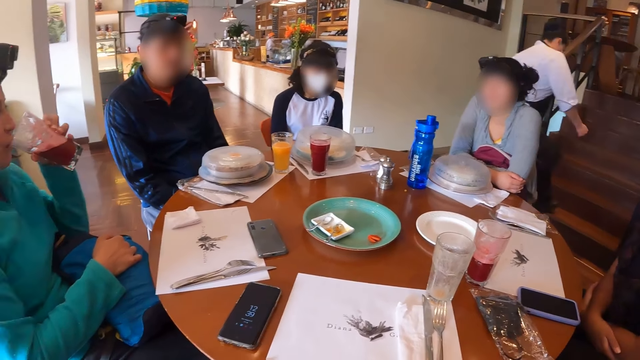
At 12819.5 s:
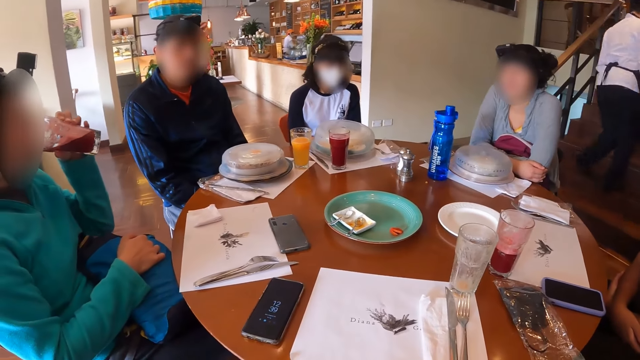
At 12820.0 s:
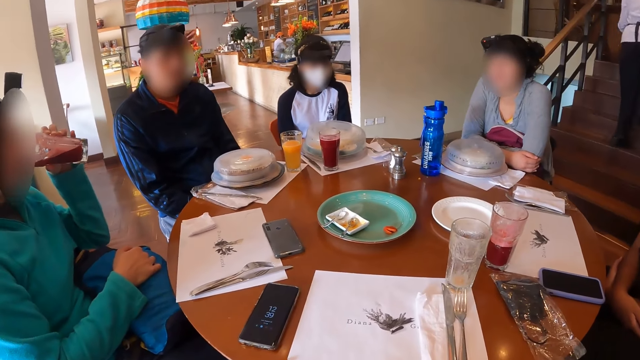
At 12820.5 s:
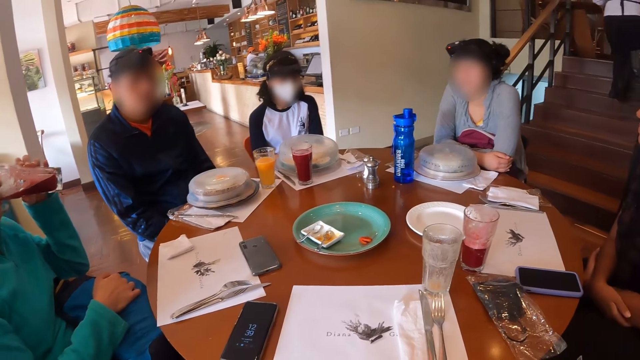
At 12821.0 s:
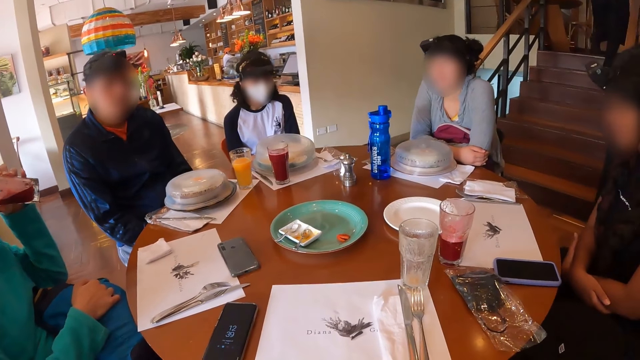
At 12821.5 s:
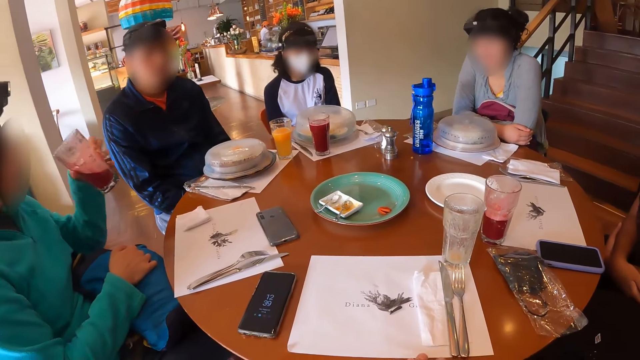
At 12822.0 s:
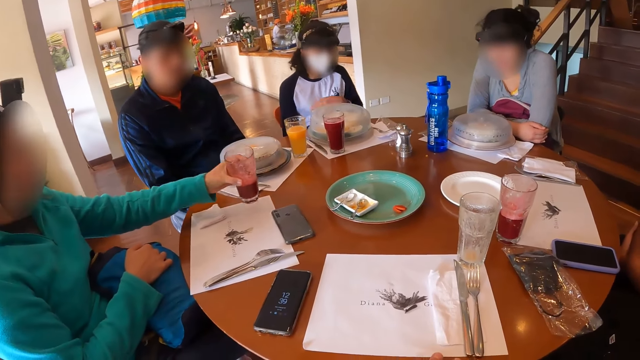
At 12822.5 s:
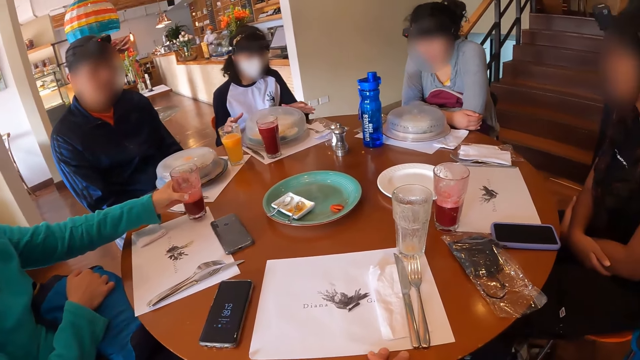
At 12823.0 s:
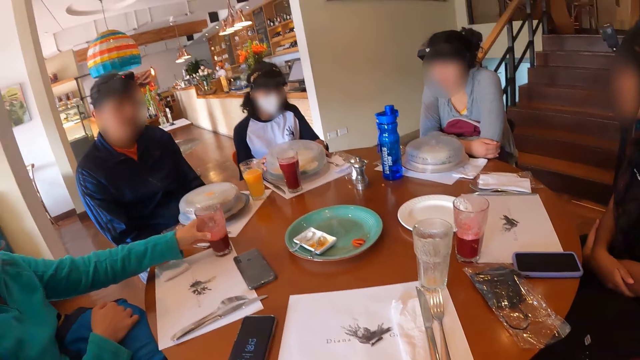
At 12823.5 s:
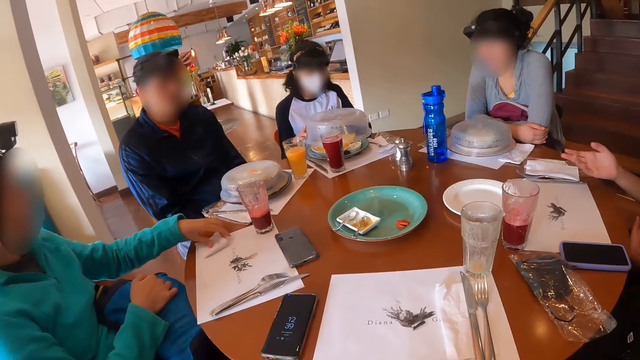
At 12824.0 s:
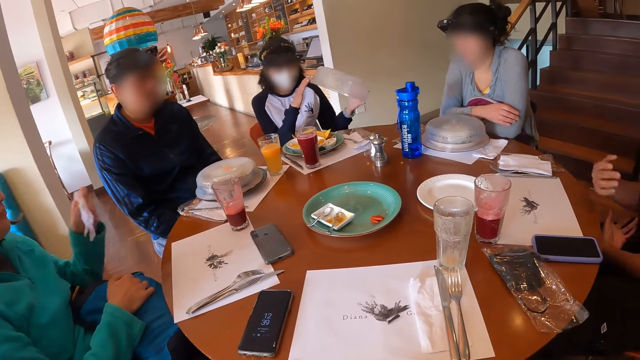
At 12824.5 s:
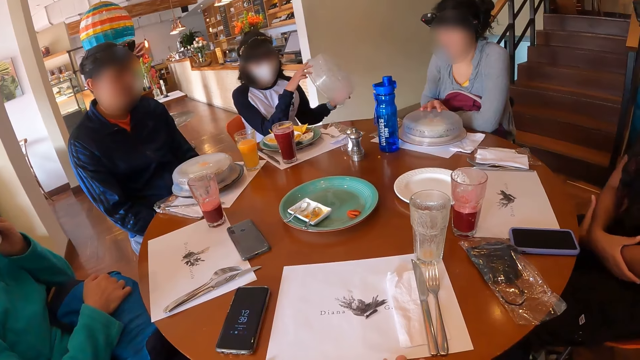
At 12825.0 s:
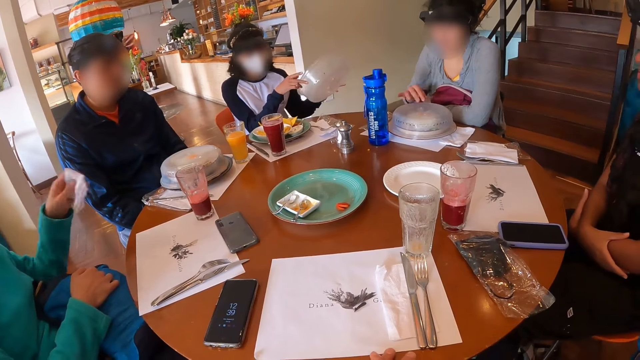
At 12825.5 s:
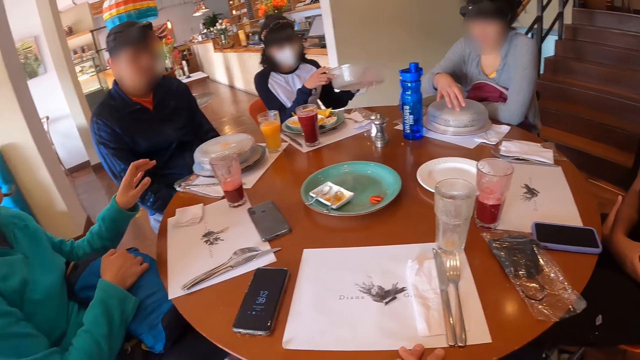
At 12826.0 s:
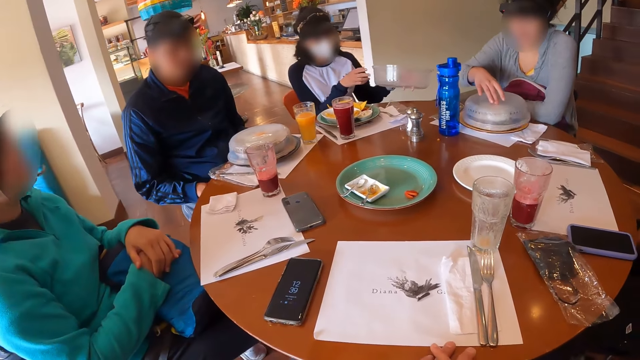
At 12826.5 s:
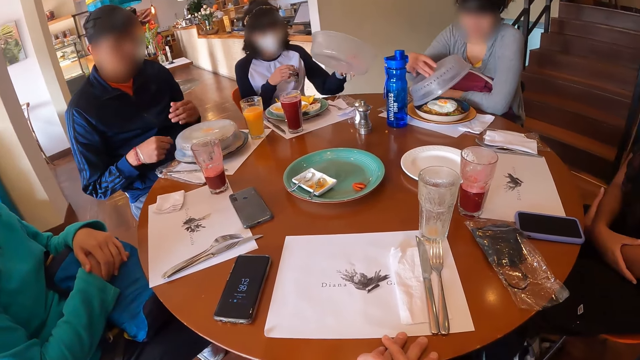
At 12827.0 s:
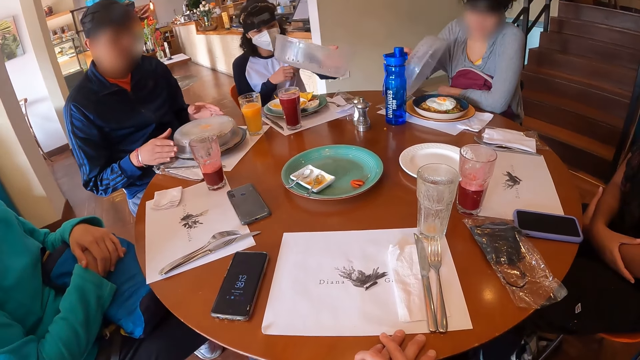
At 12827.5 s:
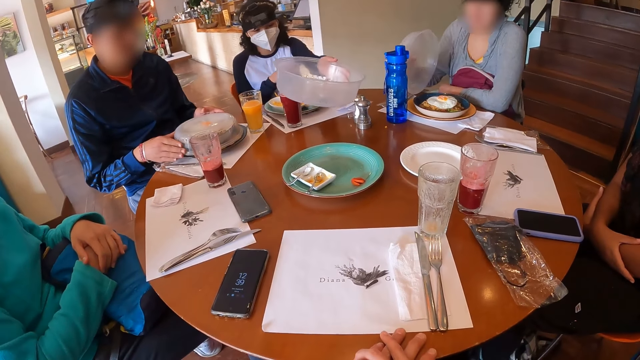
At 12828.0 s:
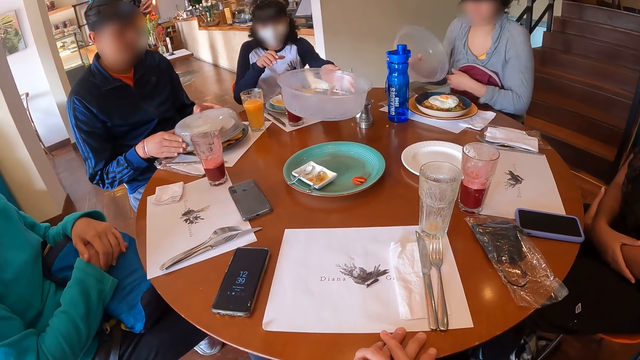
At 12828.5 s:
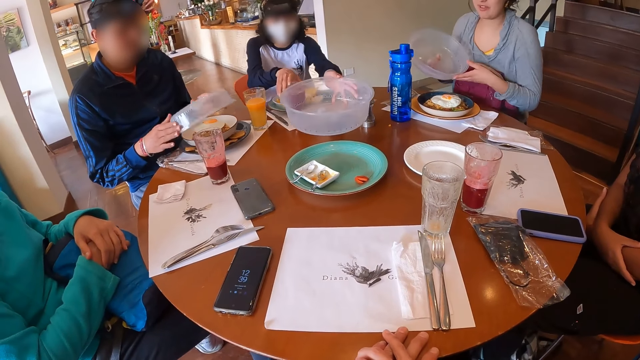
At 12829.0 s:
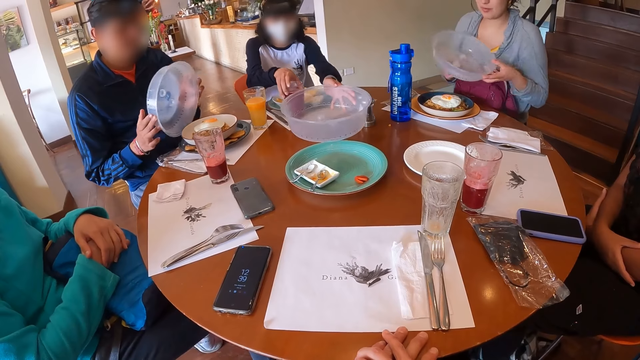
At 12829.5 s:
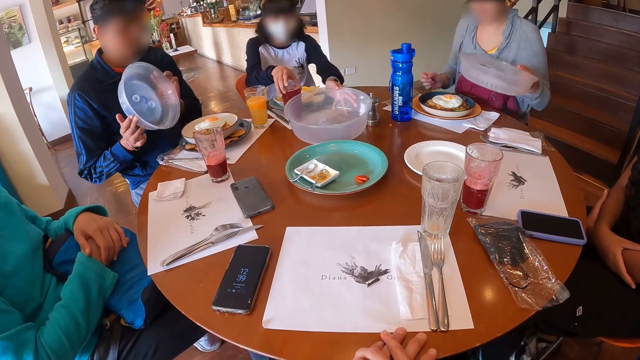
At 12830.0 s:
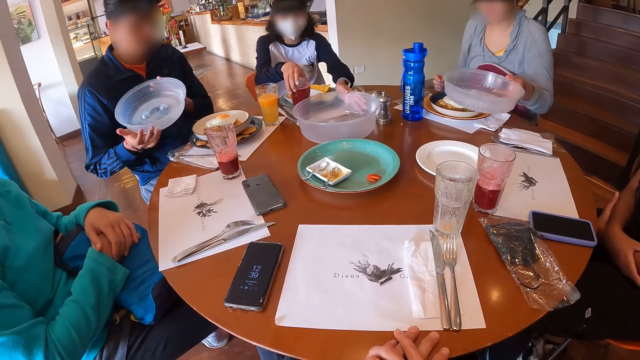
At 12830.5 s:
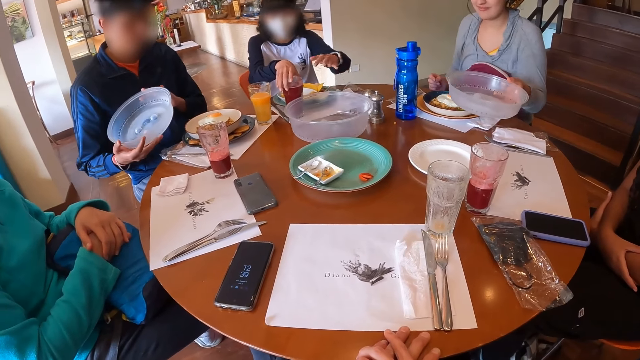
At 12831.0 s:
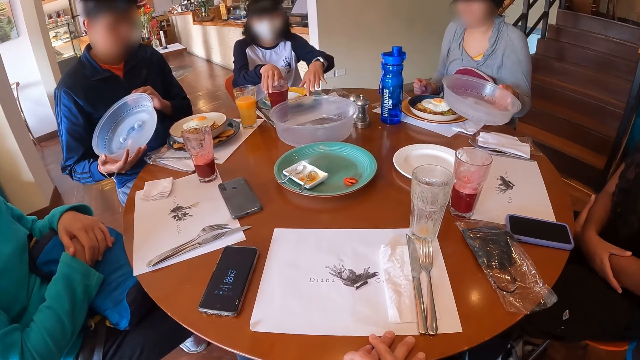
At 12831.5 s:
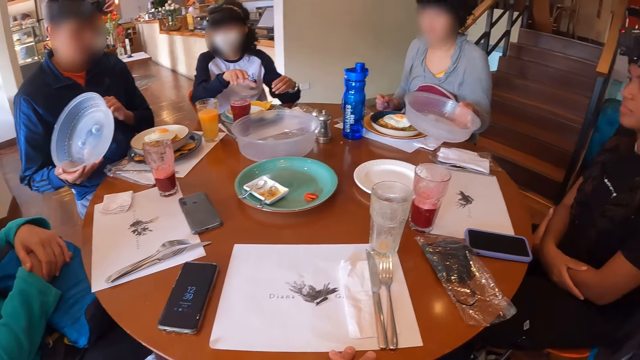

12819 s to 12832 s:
The lady drinks from the glass of juice with her left hand. The lady drops the glass of juice on the table with her left hand. A woman opens the plate of food in front of her on the table with her hands. The lady picks the serviette on the table with her left hand. Another lady gestures out. The first lady cleans her mouth with the serviette in her left hand and puts down the serviette. Another woman opens the plate of food in front of her with her right hand. A man opens the plate of food in front of him on the table with his hands. The first woman drops the cover of the plate of food on the table with her hands.

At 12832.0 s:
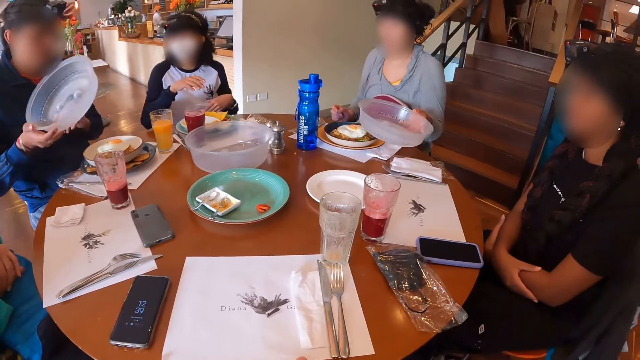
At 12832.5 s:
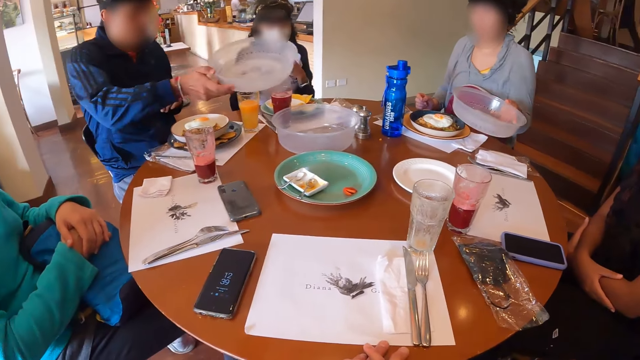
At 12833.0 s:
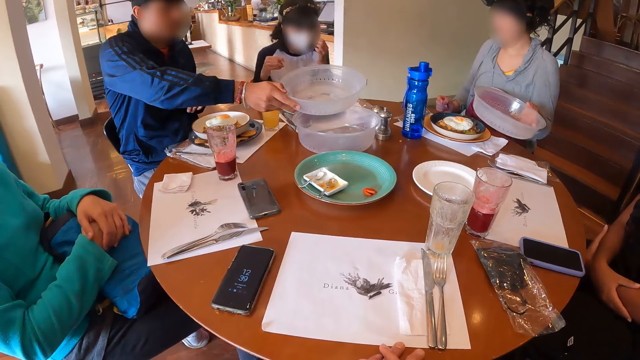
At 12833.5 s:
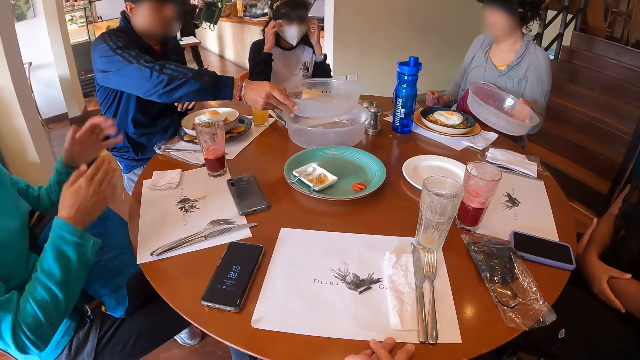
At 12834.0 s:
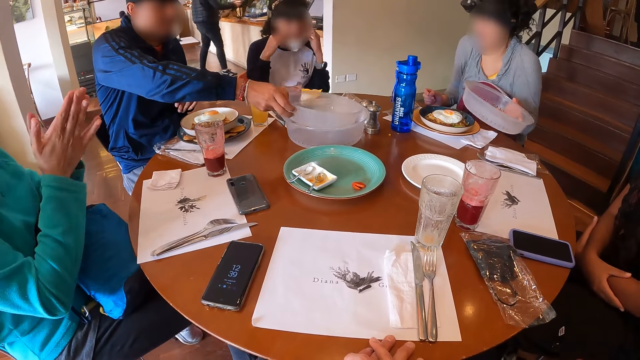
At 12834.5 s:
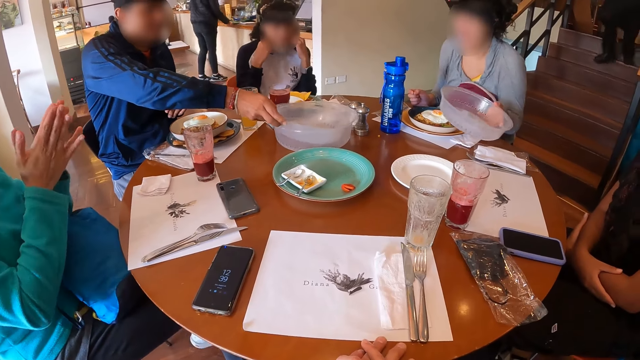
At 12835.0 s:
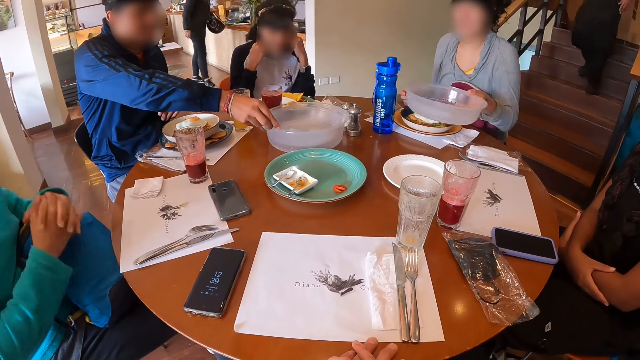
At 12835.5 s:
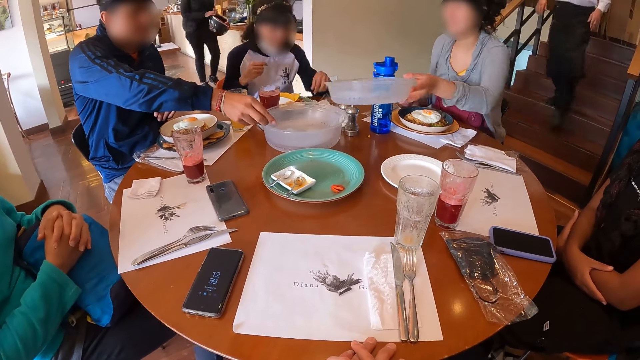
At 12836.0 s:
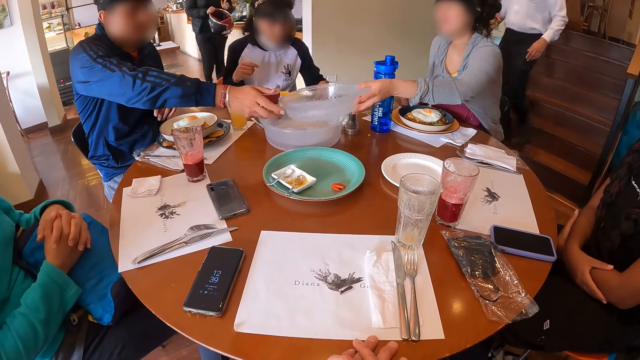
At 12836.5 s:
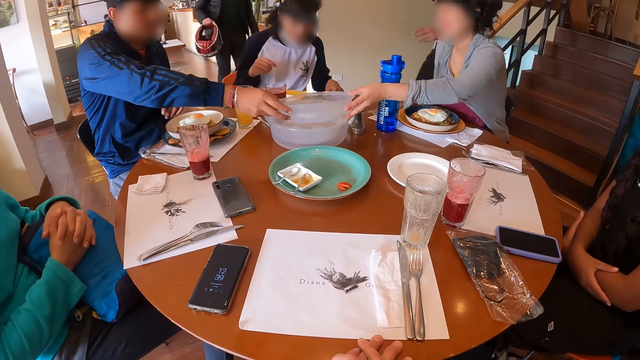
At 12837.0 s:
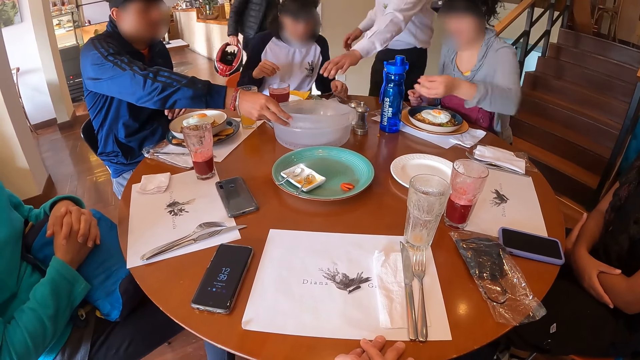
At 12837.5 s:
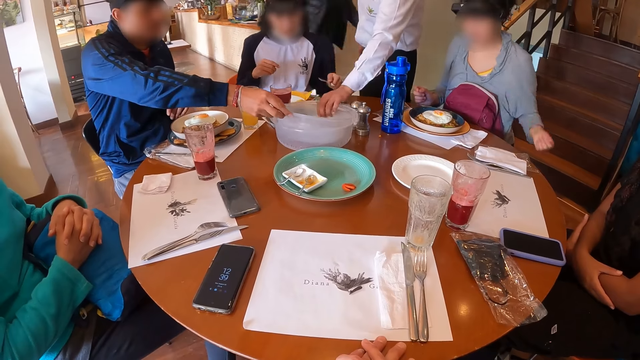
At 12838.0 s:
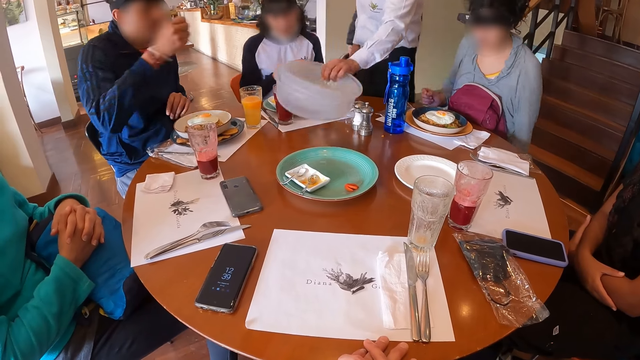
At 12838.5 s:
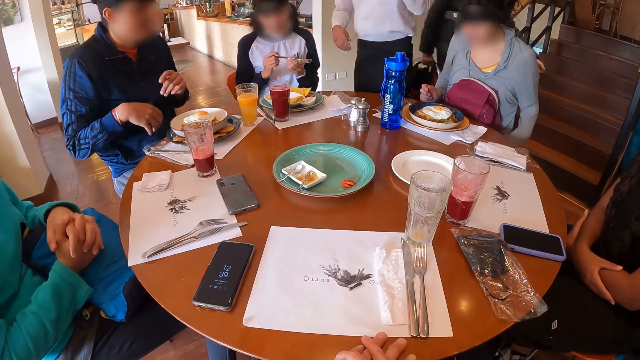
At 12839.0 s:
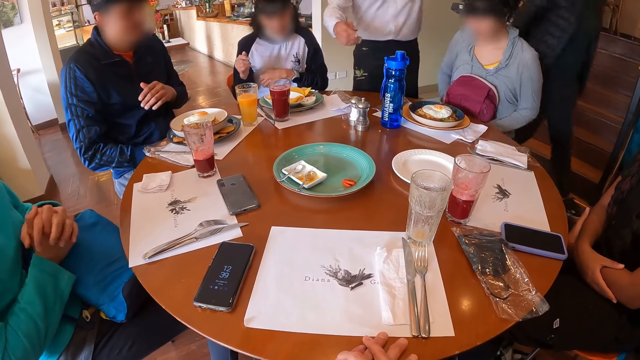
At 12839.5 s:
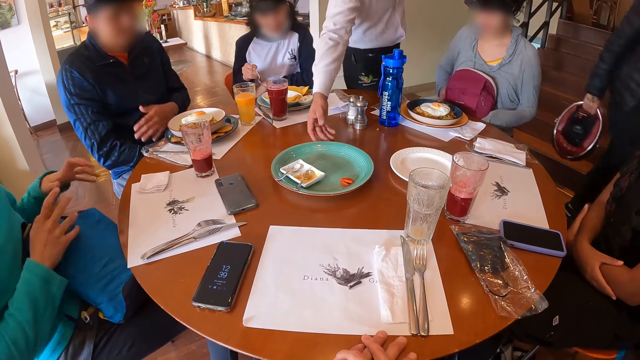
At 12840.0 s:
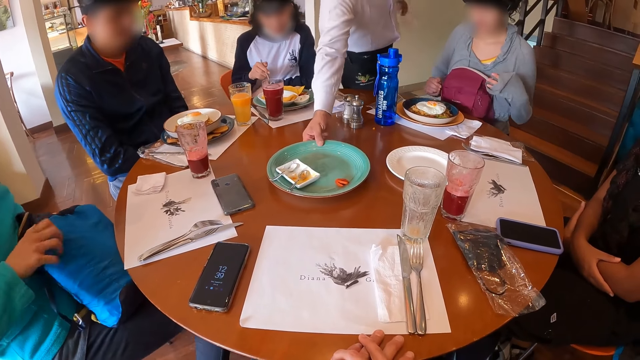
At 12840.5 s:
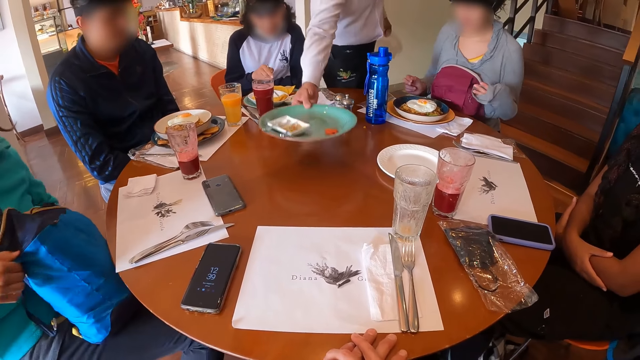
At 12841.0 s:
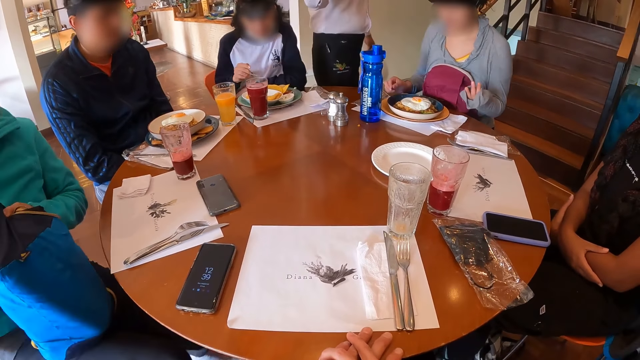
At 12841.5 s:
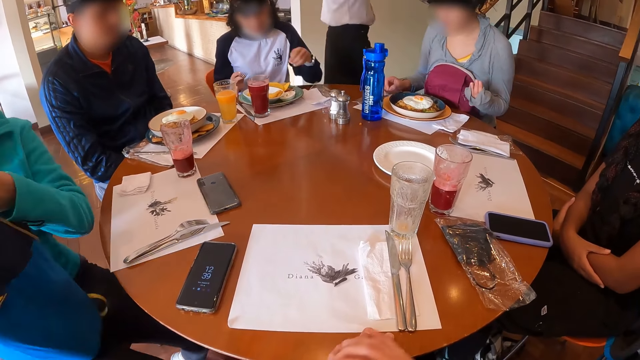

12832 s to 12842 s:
The man drops the cover of the plate of food on the table with his right hand. The lady claps the hands. The woman passes the cover of the plate of food to the man with her left hand. The man drops the cover of the plate of food on the table with his right hand. A waiter takes the covers of plates away from the table with his left hand. The waiter takes away a plate from the table with his right hand.
